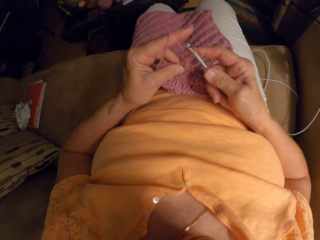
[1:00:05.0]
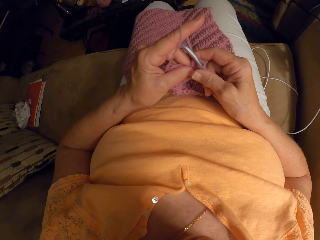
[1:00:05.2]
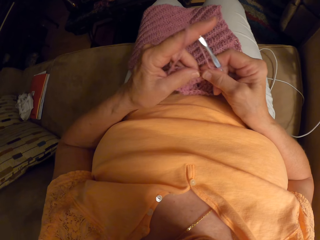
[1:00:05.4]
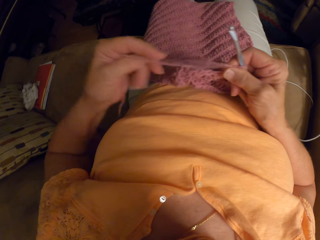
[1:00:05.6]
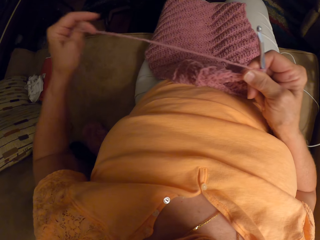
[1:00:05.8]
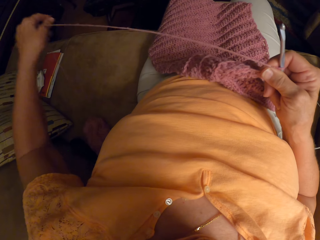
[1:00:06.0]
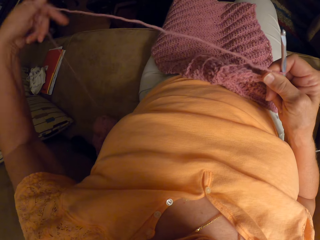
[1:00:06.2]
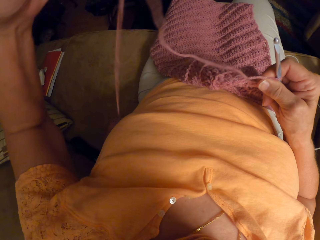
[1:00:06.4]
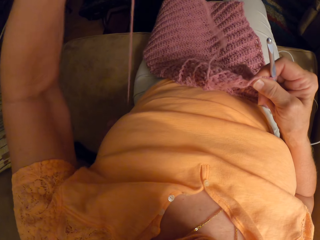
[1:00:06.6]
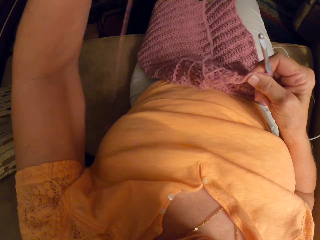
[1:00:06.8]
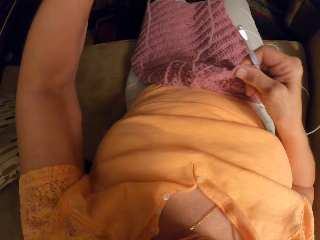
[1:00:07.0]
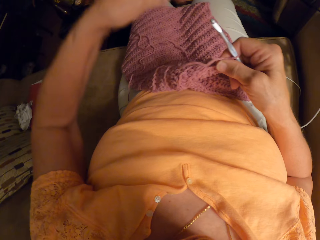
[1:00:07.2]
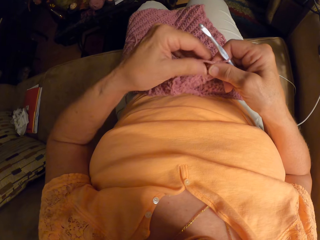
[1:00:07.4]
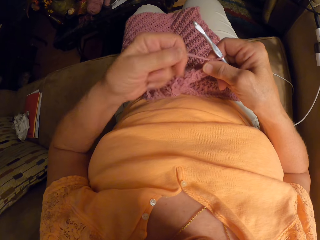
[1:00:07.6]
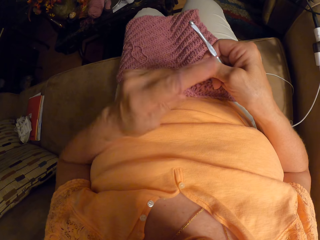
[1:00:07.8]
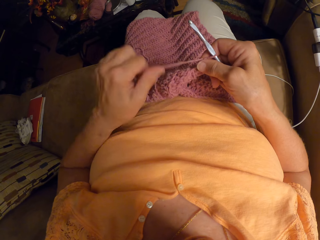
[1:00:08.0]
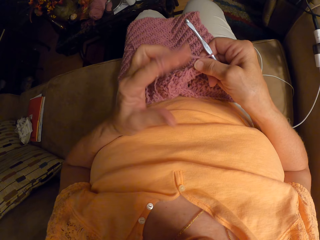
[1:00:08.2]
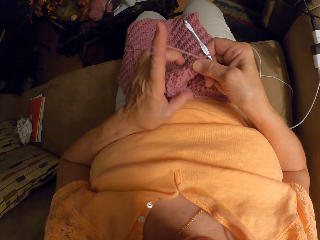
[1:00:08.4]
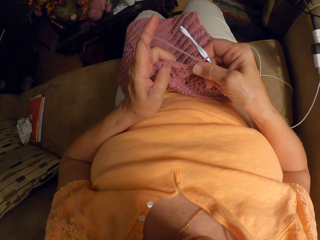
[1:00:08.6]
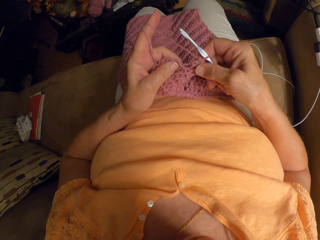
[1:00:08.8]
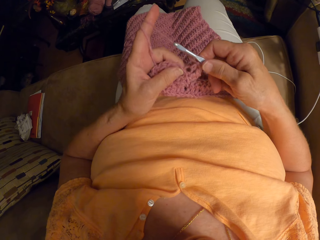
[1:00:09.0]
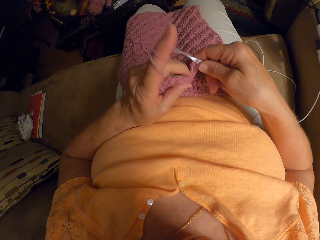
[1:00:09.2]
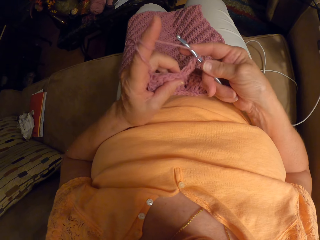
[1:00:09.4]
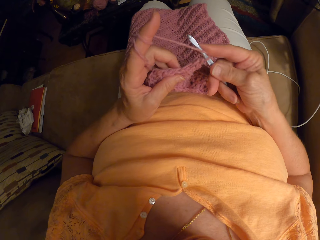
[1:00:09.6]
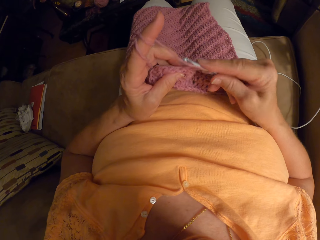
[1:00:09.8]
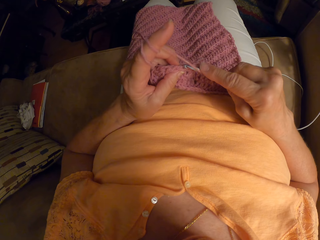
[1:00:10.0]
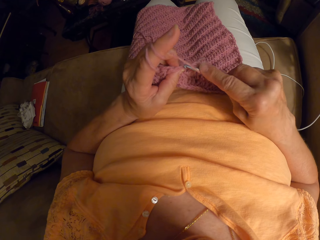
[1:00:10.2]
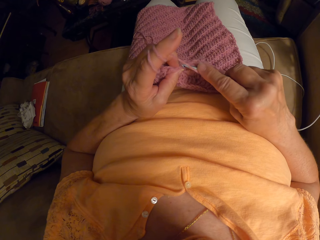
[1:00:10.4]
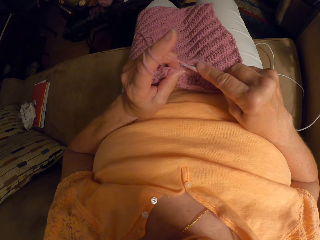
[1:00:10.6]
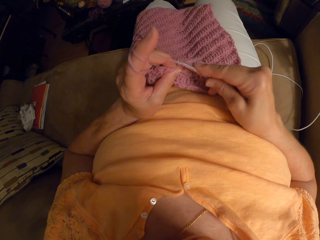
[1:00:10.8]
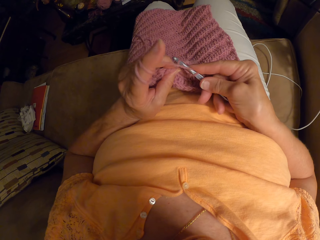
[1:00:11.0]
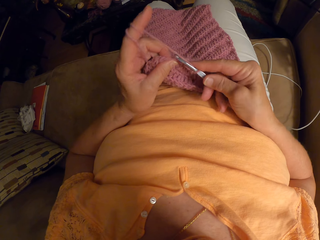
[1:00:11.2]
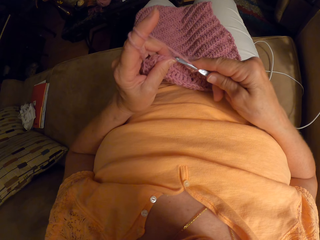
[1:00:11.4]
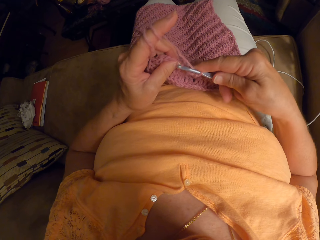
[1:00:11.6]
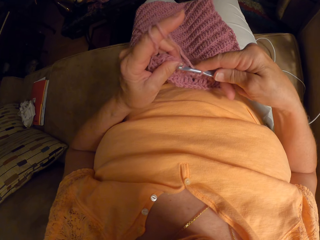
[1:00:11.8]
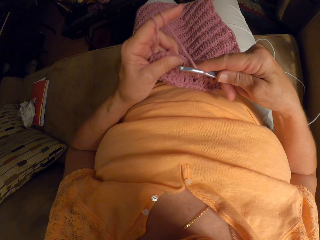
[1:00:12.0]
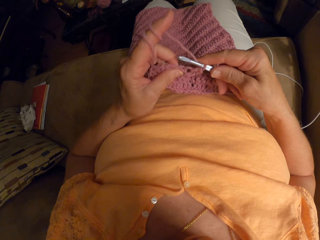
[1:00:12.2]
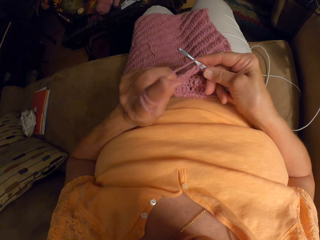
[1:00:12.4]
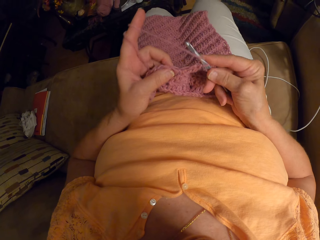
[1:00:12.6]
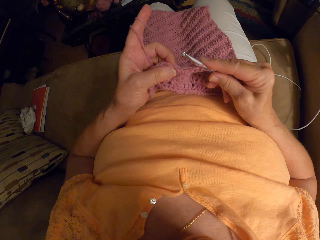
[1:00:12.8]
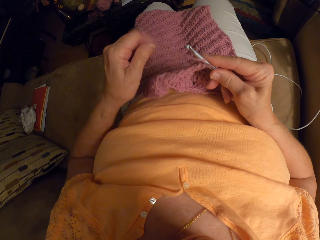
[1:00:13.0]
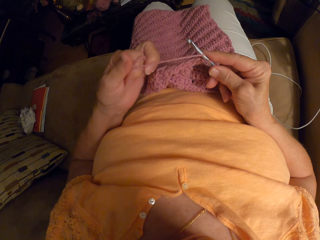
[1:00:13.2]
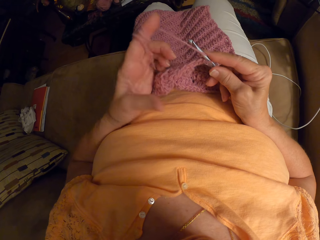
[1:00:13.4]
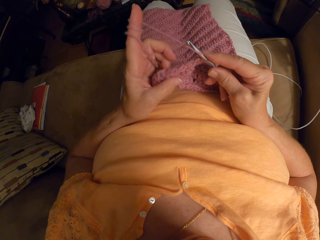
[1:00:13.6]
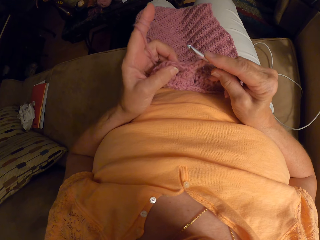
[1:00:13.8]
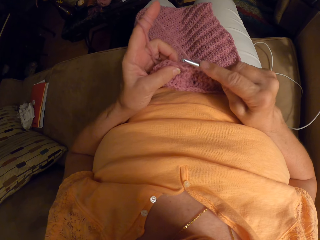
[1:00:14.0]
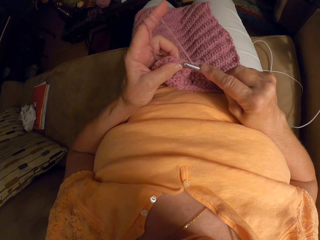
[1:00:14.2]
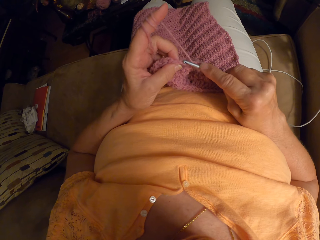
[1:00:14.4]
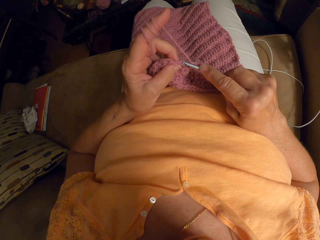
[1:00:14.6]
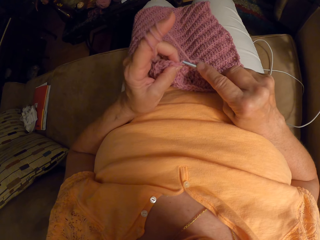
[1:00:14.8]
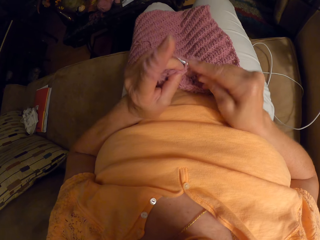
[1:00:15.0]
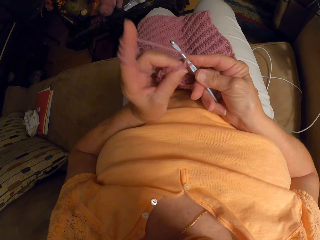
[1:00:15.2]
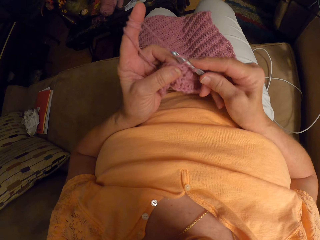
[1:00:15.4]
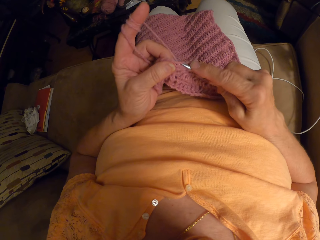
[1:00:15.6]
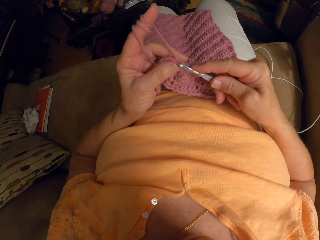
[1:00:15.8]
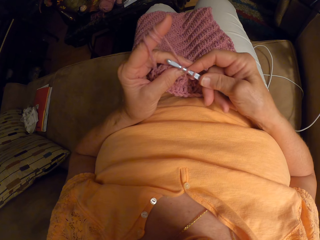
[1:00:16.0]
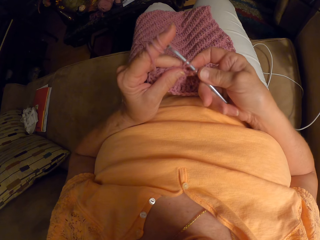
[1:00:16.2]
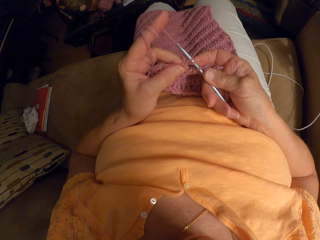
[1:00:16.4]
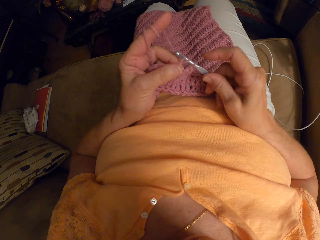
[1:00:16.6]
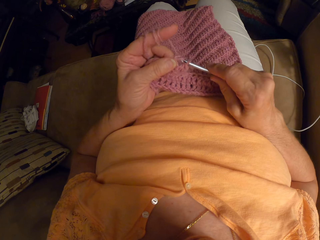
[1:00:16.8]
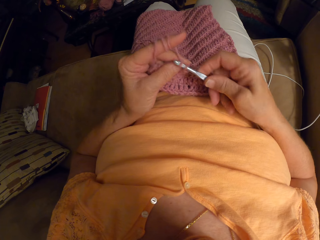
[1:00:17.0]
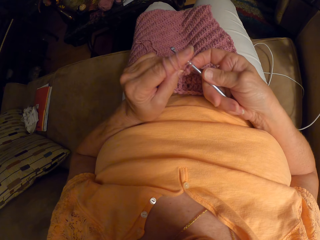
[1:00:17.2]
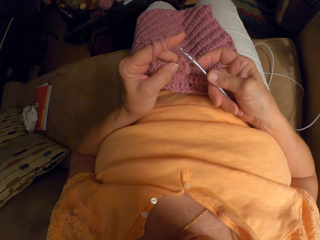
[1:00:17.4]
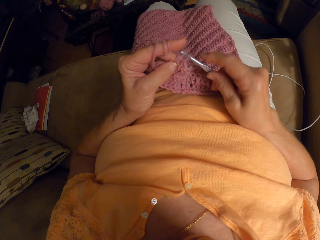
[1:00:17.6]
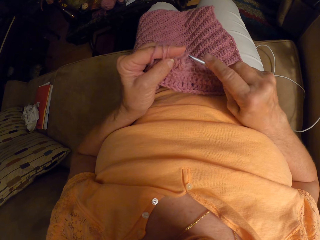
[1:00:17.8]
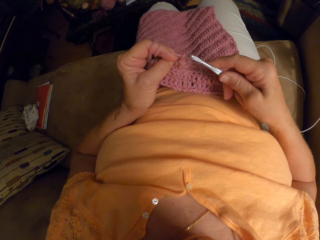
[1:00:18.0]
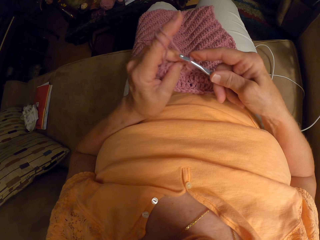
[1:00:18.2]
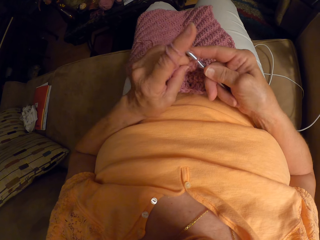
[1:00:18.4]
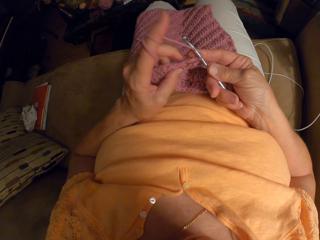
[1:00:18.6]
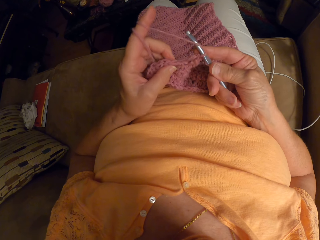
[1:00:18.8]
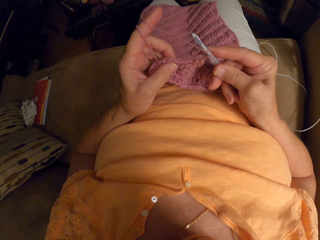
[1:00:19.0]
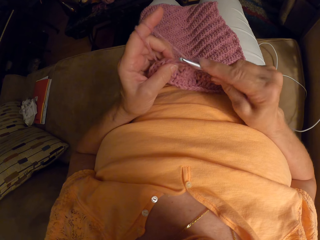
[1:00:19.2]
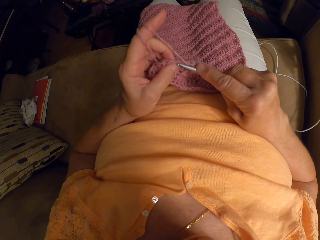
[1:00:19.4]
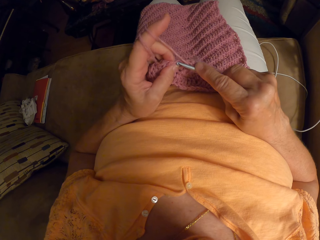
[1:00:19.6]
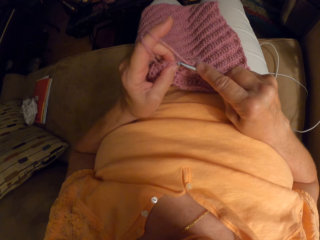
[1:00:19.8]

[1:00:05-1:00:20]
The camera wearer sews a piece of yarn using crochet. She stretches the yarn with her left hand. She lifts the yarn up. She wraps the yarn around her left index finger. She resumes crocheting the yarn with the crochet hook. She wraps the yarn around her left index finger. She resumes crocheting the yarn with the crochet hook. She sews a piece of yarn using crochet.

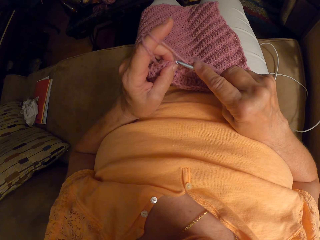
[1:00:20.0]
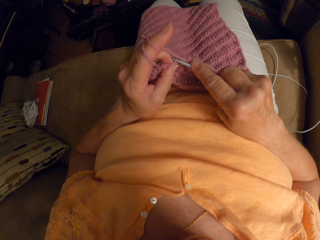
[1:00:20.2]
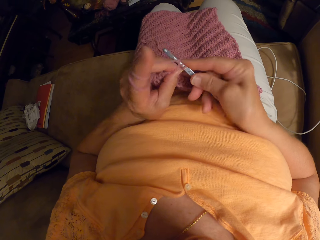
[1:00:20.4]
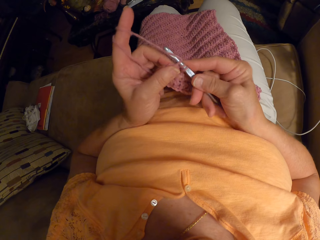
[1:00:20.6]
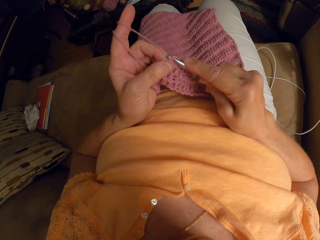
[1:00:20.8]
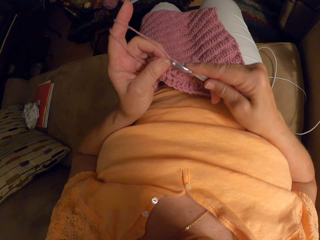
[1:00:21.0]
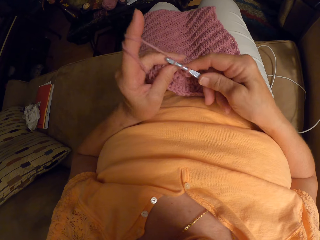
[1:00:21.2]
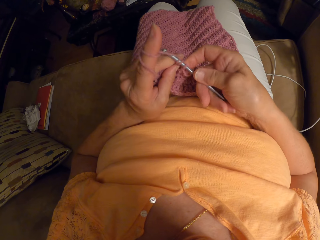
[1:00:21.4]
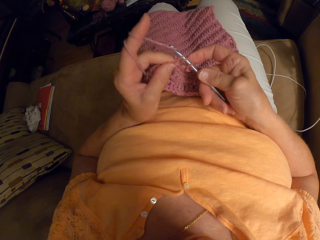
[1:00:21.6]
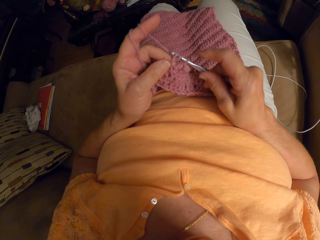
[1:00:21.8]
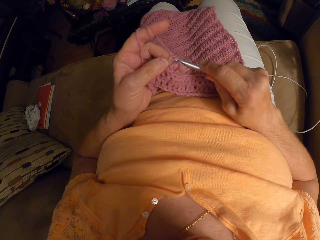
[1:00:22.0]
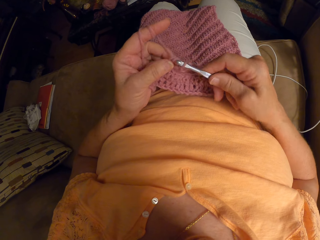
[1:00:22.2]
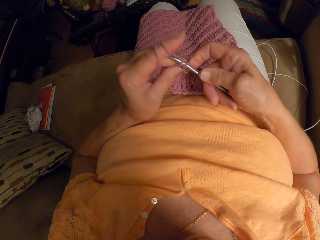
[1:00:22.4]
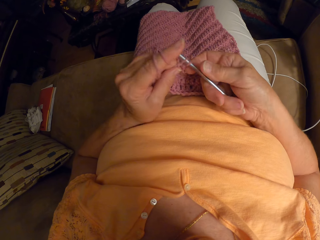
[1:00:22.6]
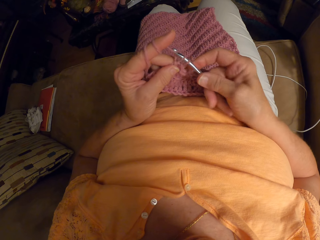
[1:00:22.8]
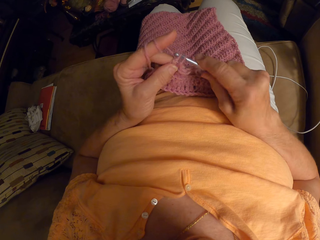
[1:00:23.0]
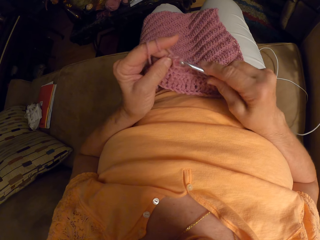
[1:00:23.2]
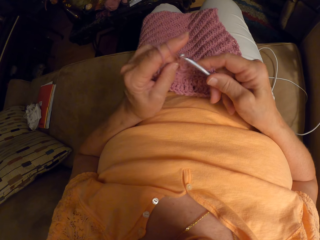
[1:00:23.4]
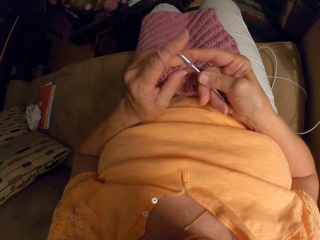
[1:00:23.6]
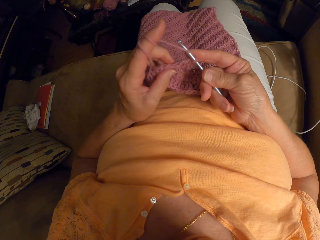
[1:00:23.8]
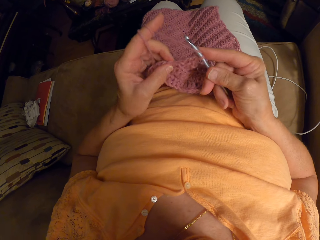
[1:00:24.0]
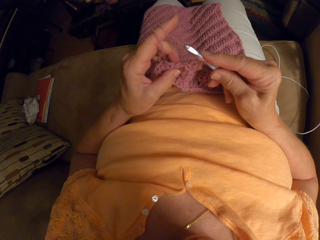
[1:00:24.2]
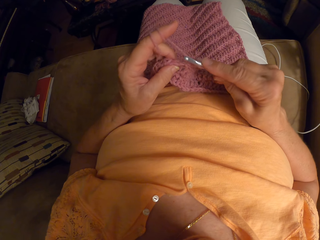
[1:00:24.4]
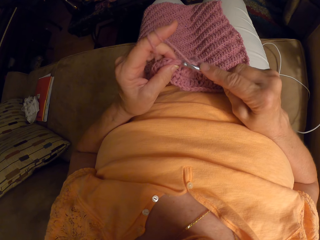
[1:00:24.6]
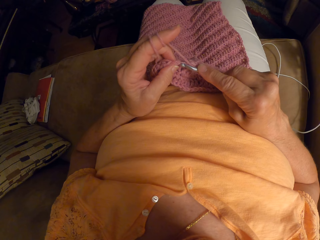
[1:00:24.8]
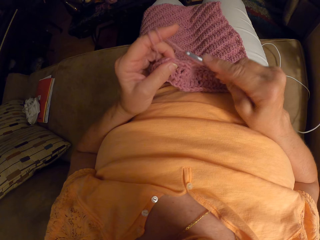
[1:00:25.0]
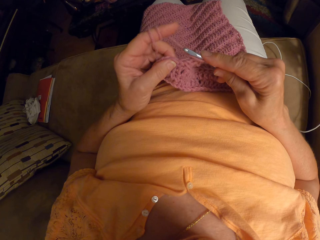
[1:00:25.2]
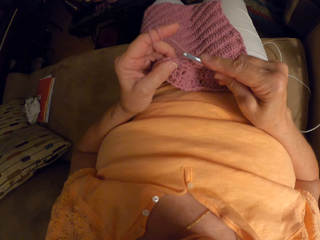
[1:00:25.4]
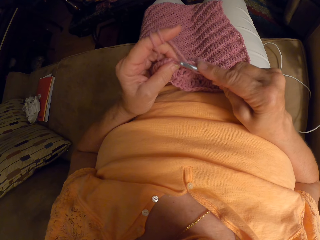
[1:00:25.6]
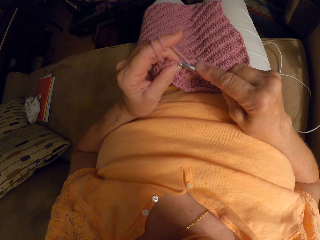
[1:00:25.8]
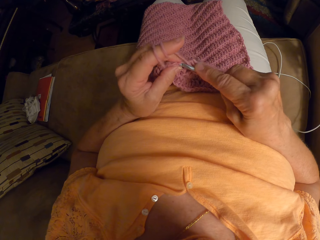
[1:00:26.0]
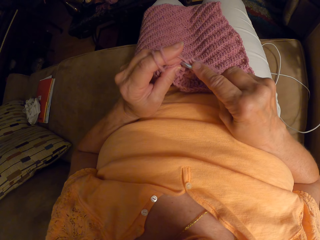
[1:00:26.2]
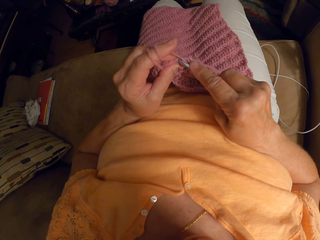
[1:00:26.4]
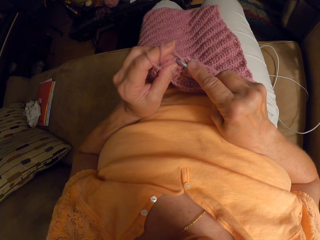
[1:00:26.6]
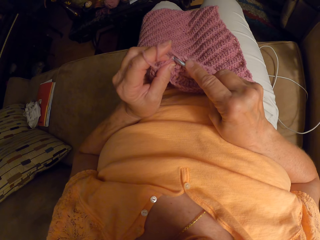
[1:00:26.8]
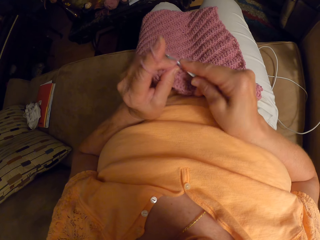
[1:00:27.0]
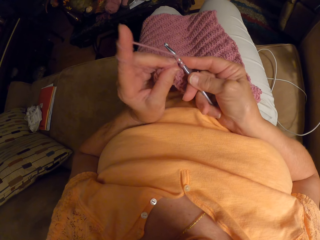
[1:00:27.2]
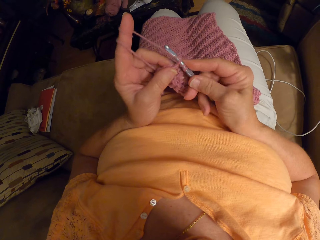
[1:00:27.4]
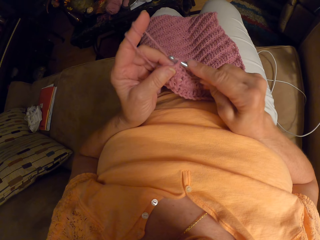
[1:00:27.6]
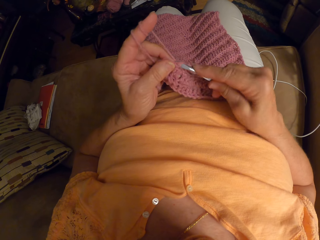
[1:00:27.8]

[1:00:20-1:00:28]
The camera wearer sews a piece of yarn using crochet repeatedly.
